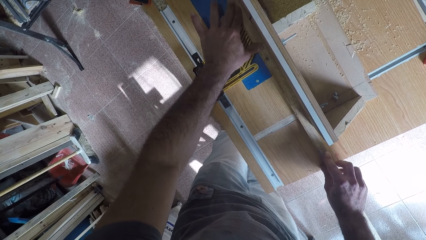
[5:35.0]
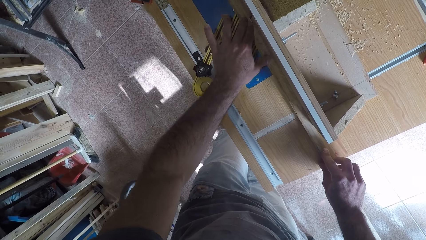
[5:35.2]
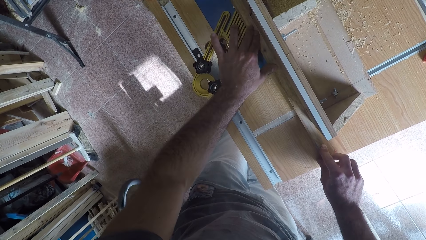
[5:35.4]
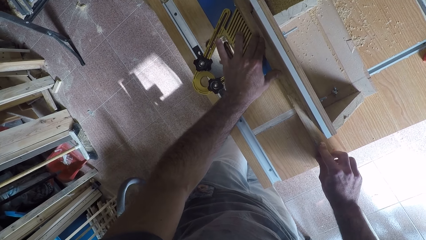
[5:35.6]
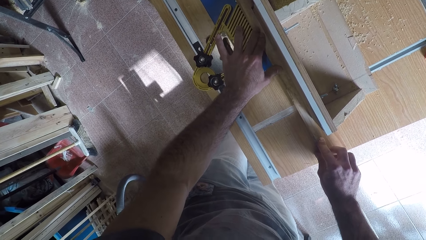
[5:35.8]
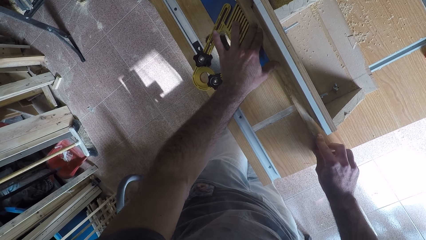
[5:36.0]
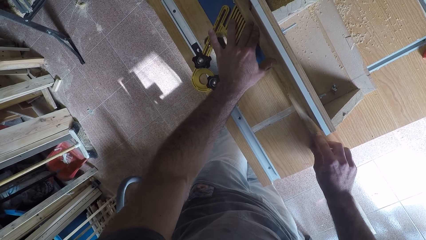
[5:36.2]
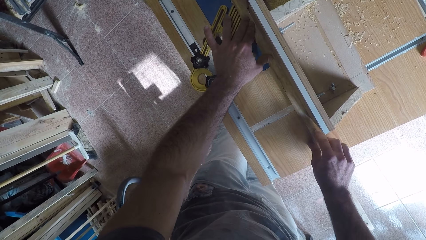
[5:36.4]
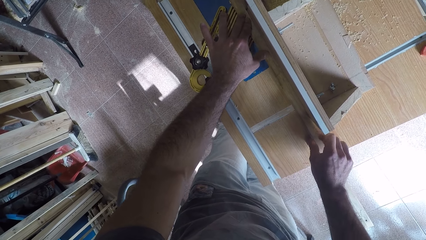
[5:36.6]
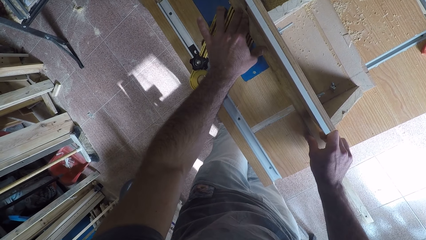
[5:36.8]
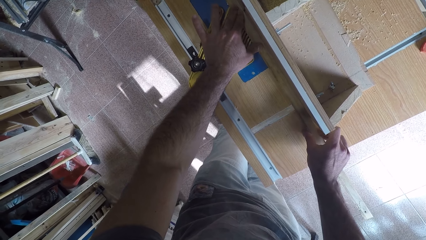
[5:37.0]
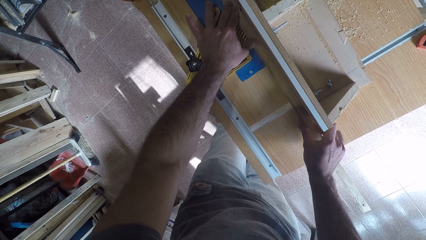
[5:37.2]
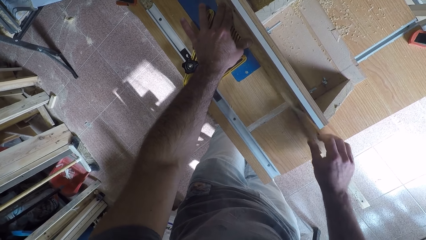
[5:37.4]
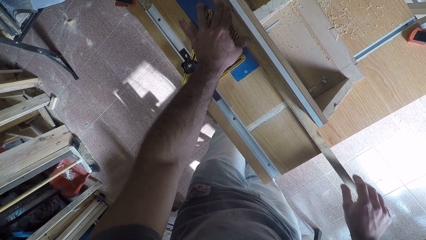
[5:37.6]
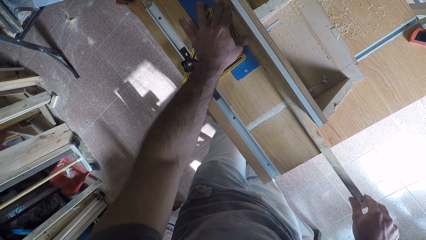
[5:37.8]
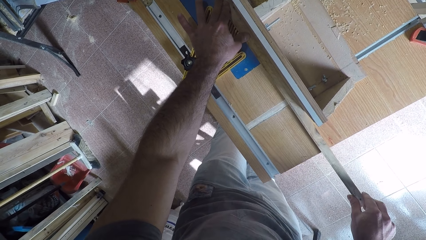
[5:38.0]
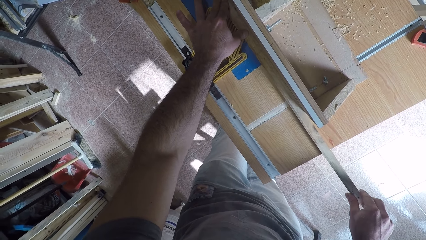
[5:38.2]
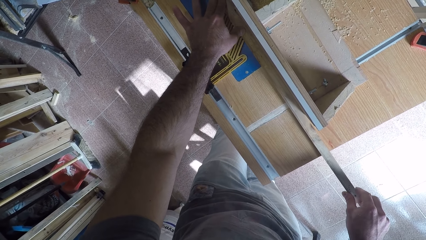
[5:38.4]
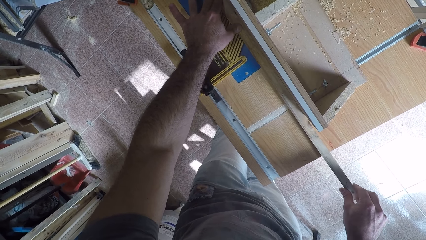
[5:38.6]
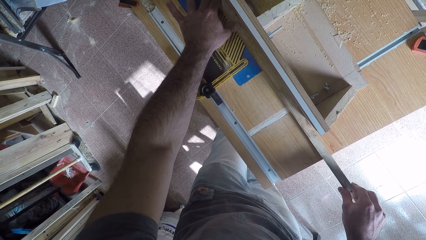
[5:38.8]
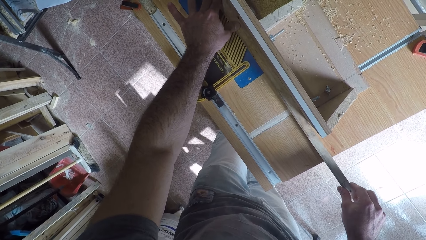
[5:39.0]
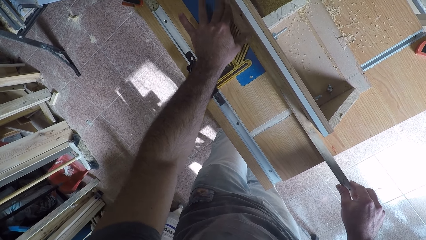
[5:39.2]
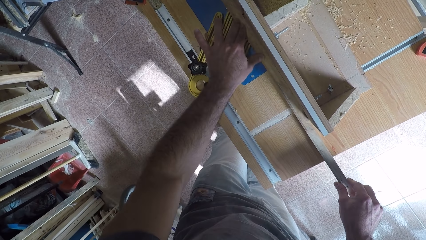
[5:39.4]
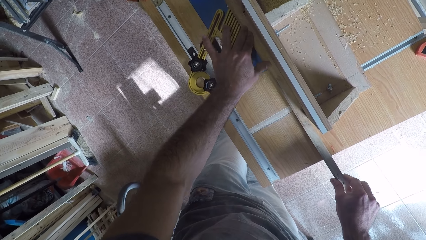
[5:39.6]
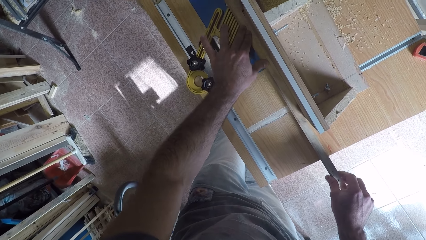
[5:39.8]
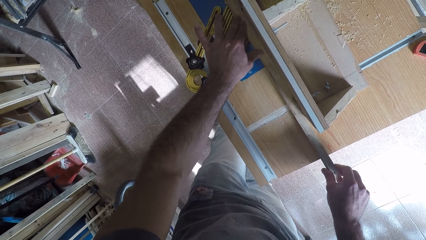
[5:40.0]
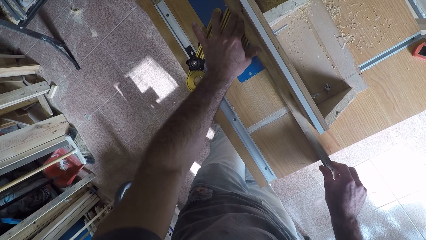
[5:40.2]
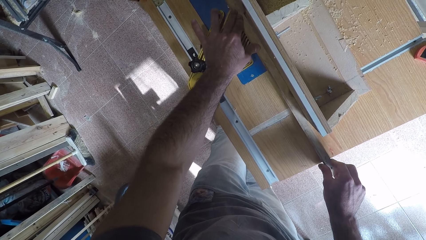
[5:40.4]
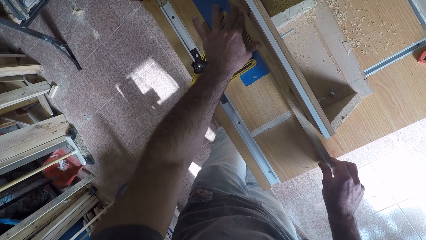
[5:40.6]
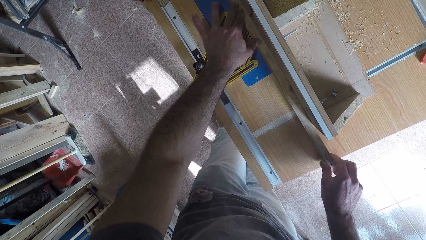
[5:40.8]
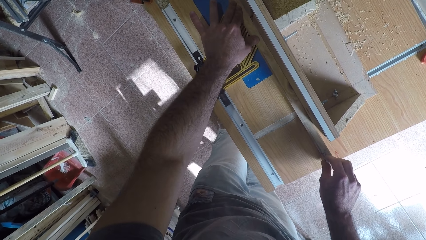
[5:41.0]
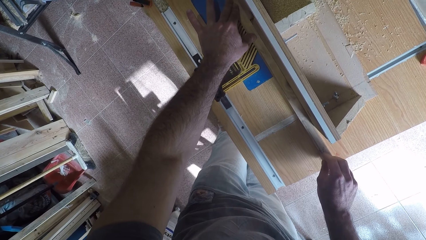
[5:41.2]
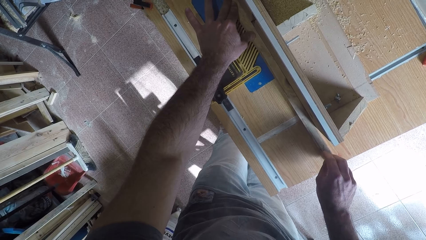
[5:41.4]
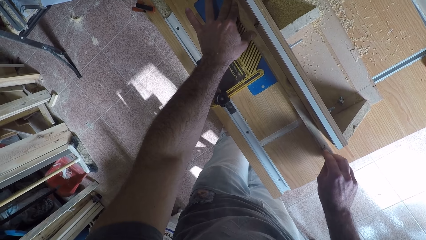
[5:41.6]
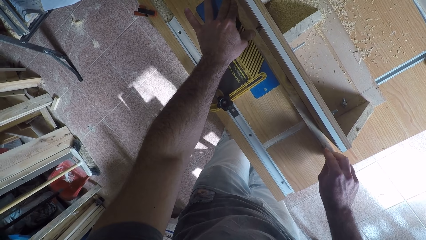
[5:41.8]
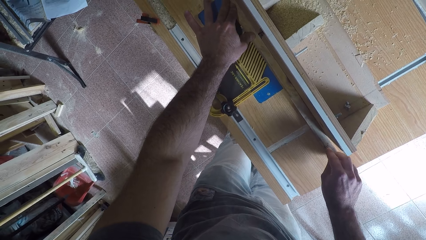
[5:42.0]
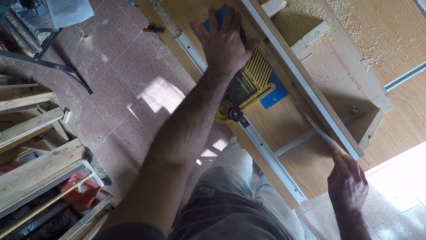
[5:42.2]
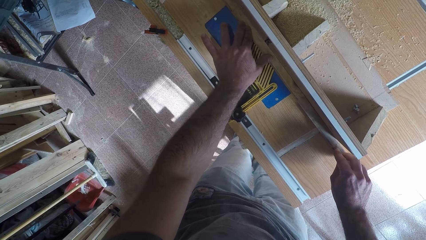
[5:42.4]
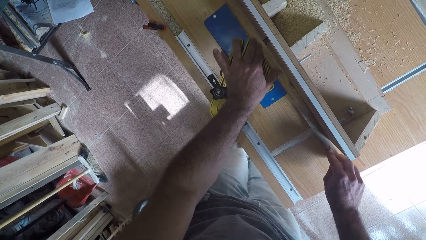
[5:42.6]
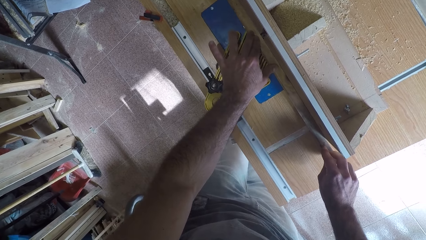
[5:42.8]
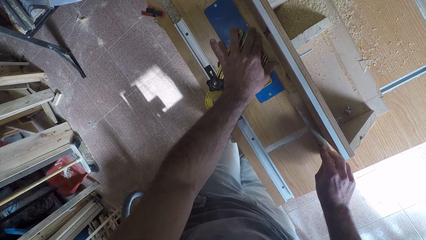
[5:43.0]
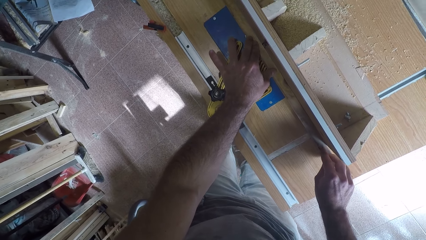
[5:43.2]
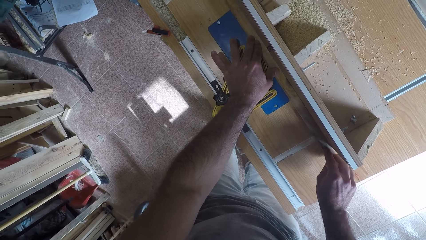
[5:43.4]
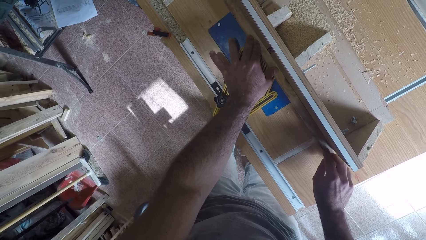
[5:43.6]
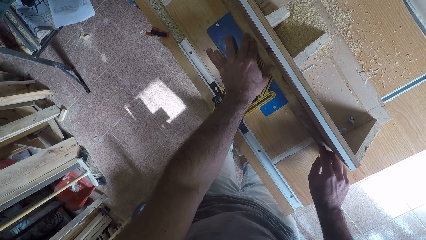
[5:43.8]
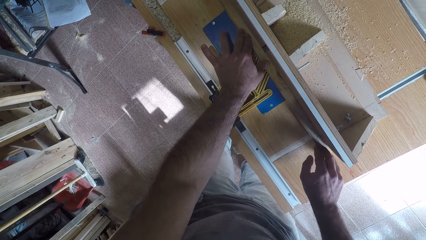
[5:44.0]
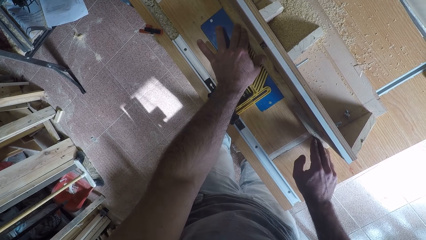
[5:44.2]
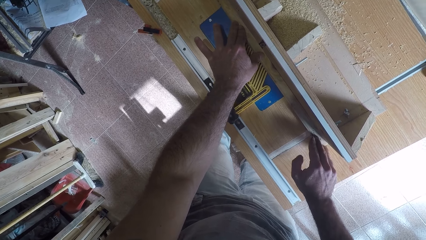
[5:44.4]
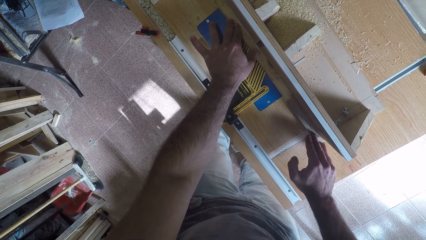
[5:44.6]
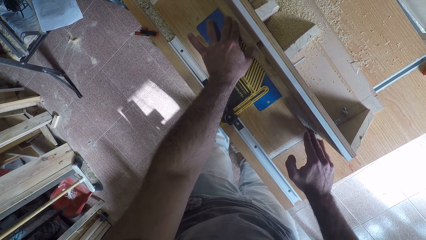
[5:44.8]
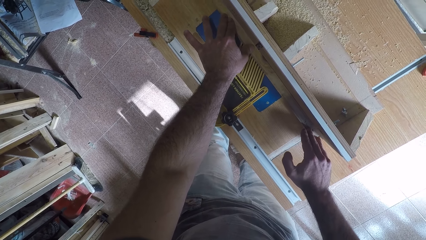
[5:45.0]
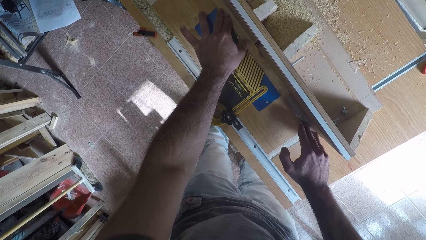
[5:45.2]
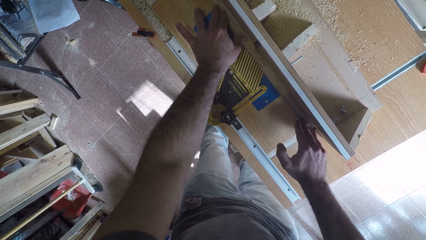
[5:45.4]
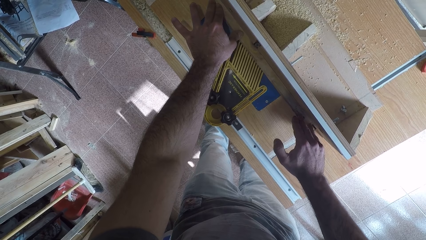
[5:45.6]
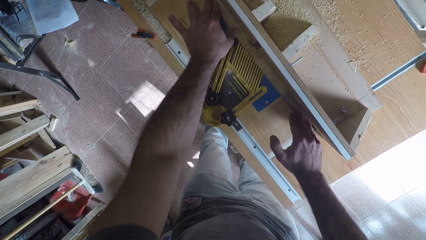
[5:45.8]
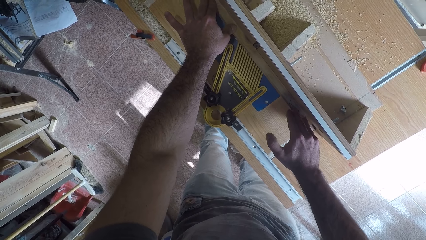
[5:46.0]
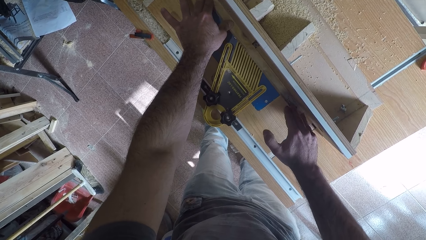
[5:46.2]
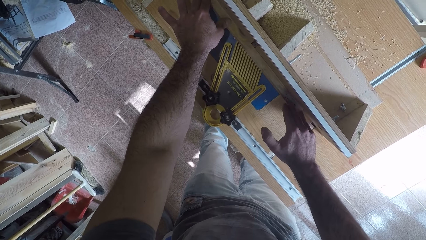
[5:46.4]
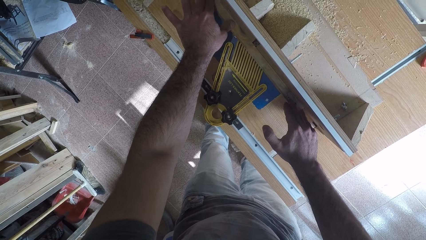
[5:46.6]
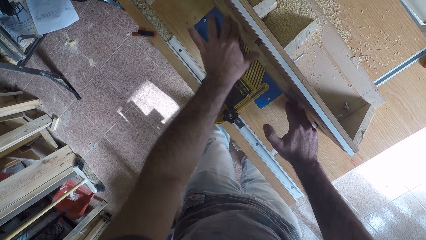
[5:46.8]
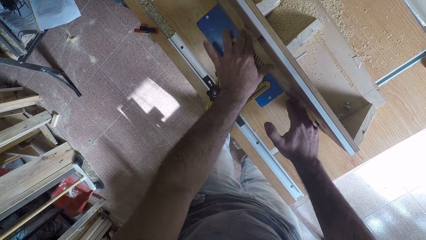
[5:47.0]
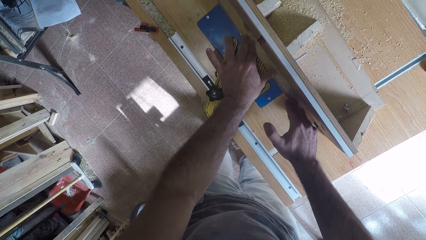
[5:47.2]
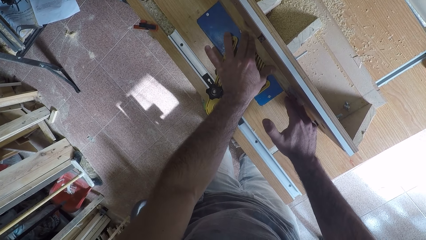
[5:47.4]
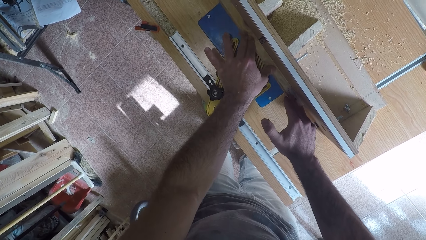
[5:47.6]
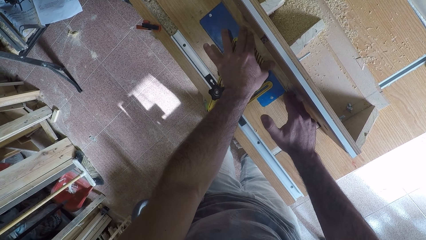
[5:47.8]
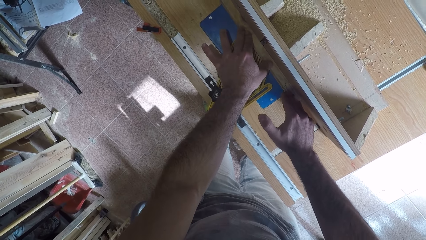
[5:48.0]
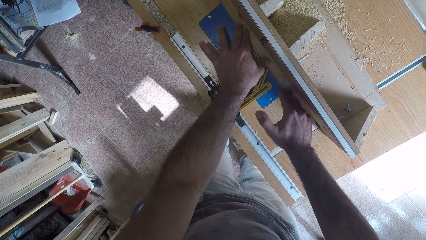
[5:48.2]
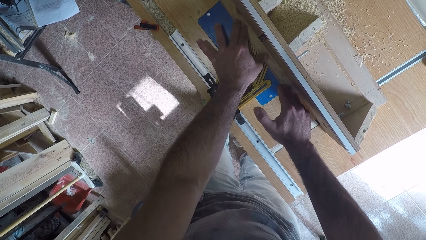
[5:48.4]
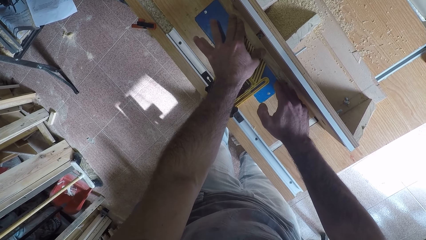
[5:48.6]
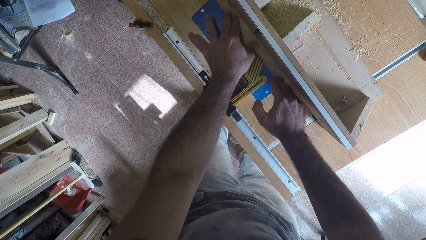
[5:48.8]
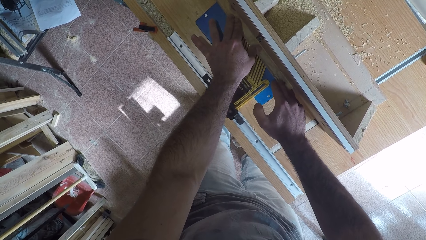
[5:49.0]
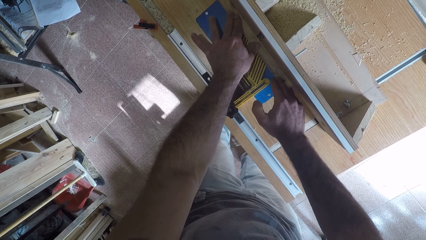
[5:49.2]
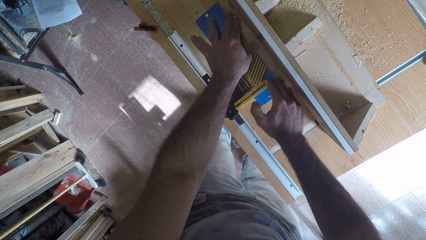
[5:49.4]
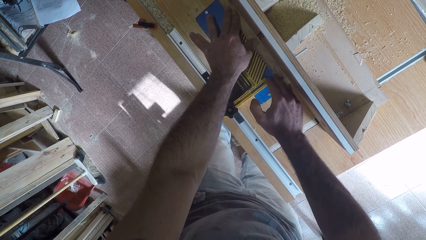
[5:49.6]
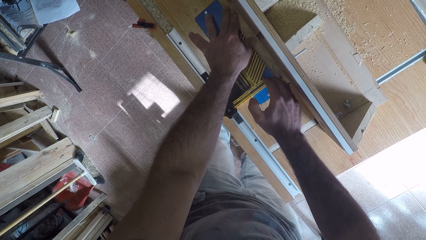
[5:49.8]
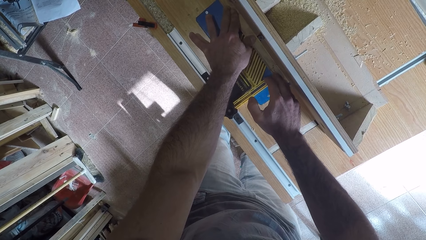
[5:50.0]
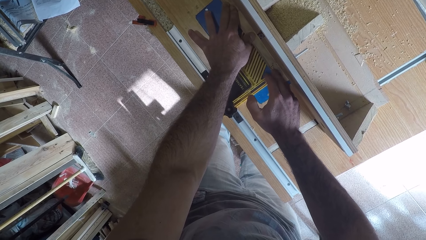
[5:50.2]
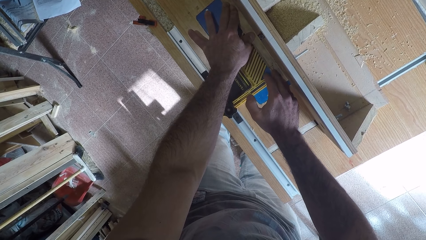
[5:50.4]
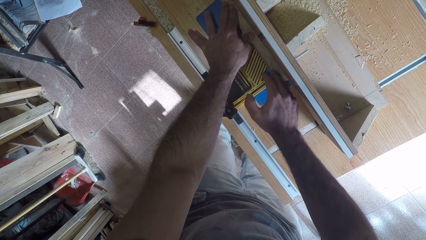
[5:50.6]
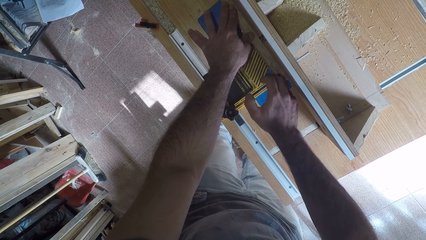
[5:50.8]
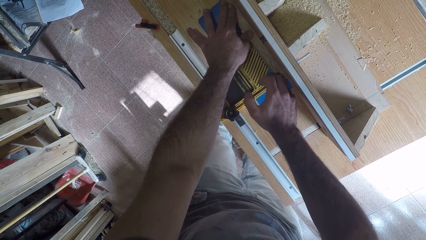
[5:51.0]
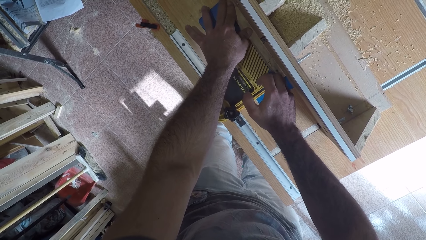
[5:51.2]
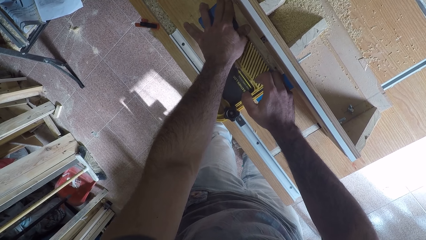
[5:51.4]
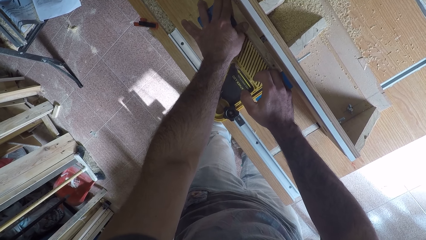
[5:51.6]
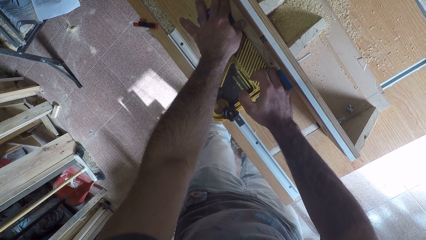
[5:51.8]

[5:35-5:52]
The camera wearer moves his hand along the wood. He removes the other hand from the wood. He places a hand on the wood. He moves the hand along the wood repeatedly.
